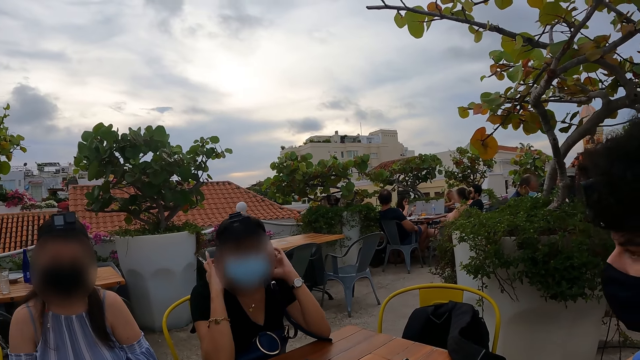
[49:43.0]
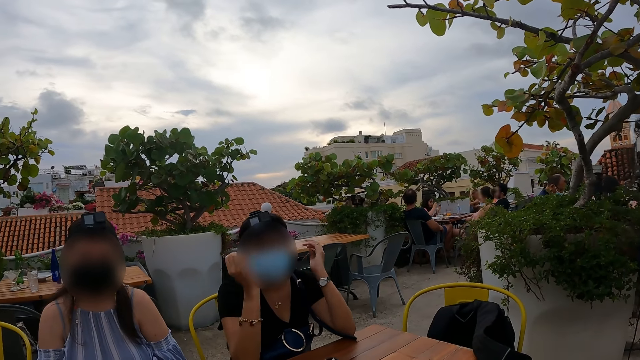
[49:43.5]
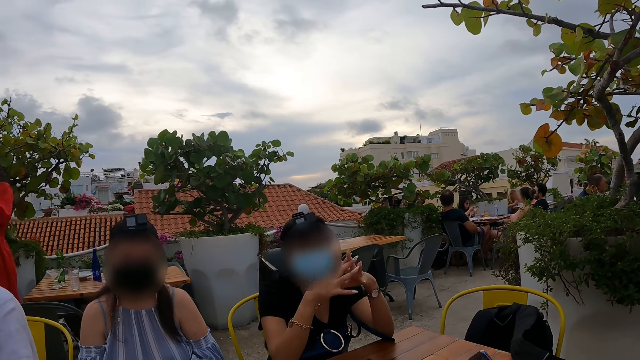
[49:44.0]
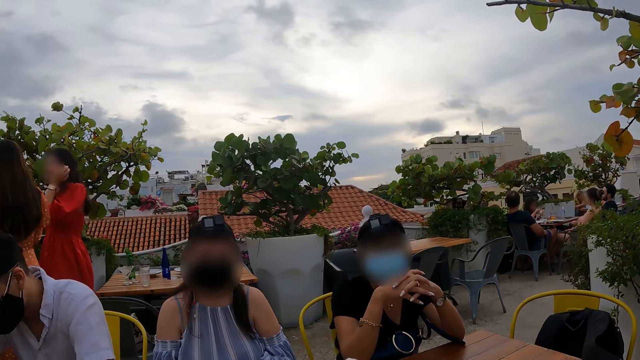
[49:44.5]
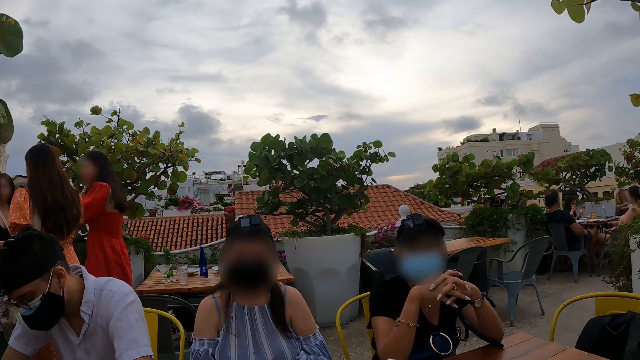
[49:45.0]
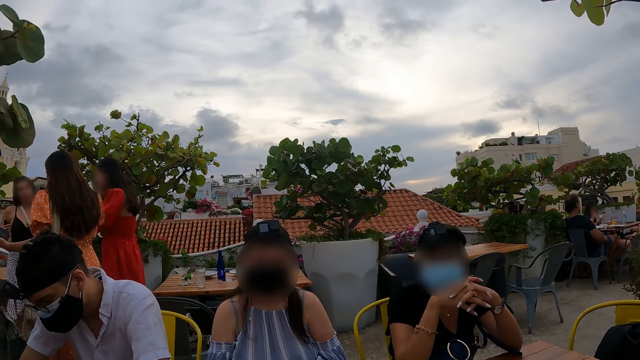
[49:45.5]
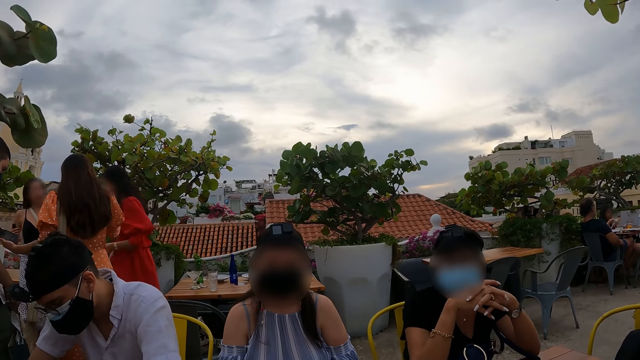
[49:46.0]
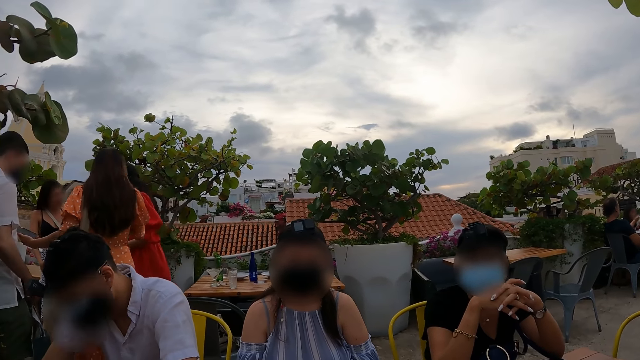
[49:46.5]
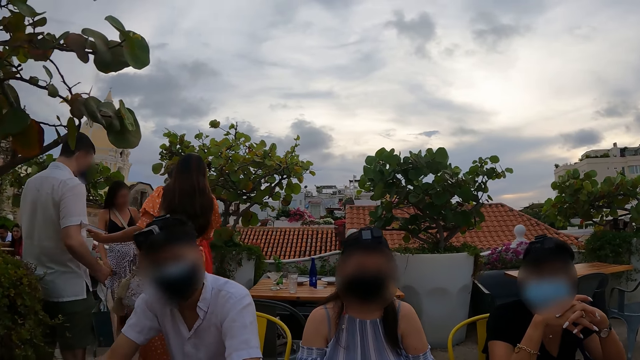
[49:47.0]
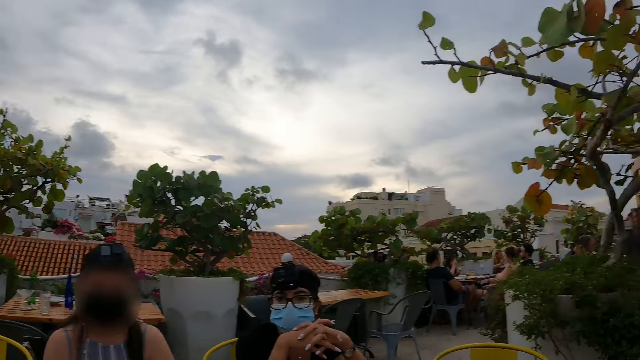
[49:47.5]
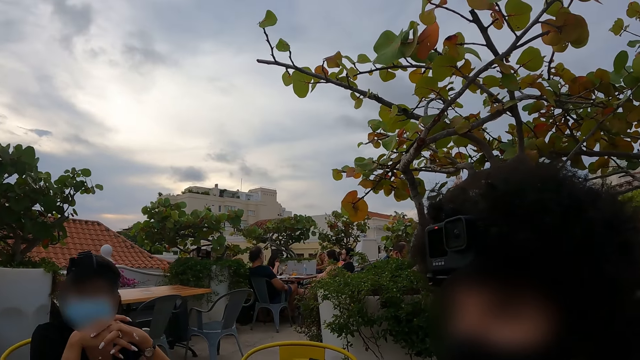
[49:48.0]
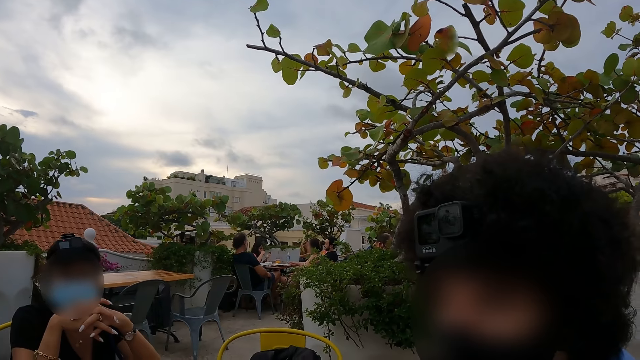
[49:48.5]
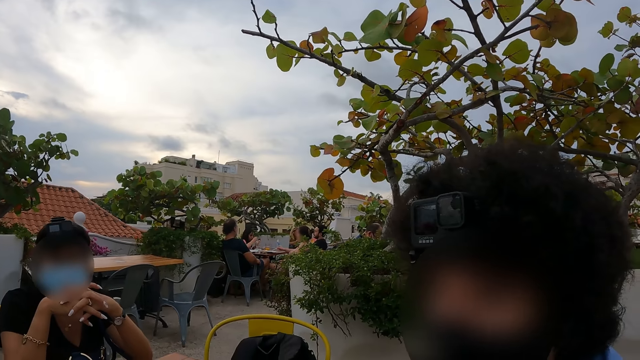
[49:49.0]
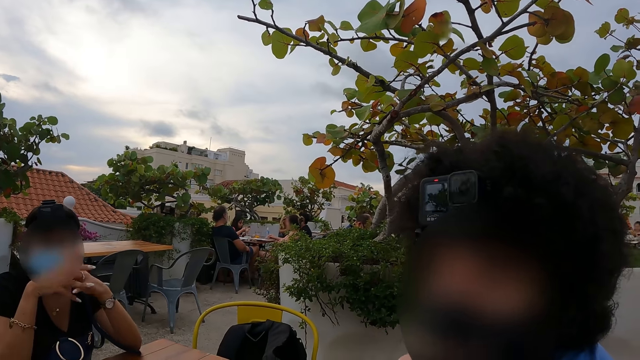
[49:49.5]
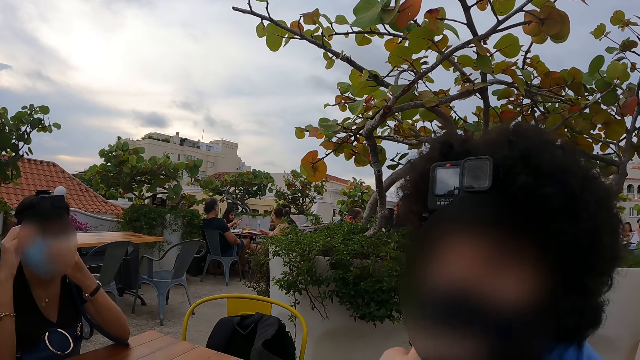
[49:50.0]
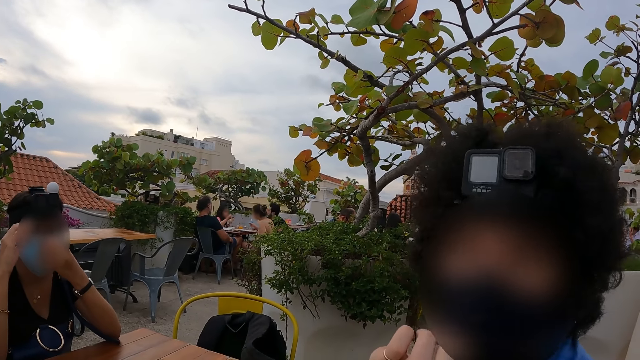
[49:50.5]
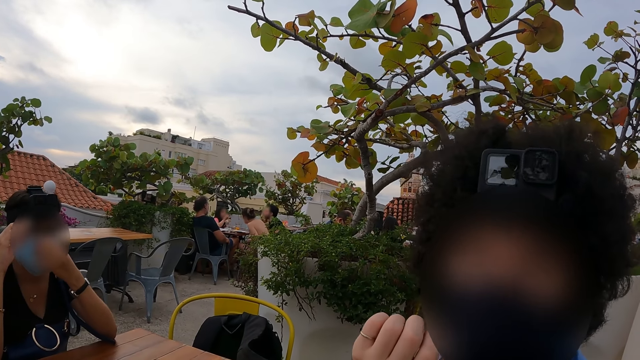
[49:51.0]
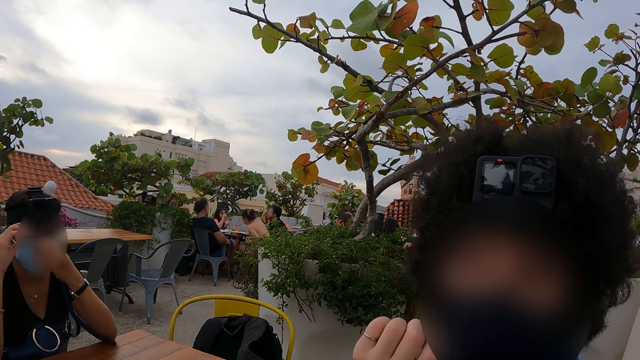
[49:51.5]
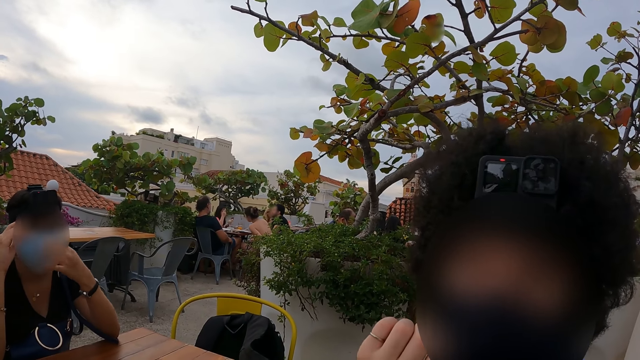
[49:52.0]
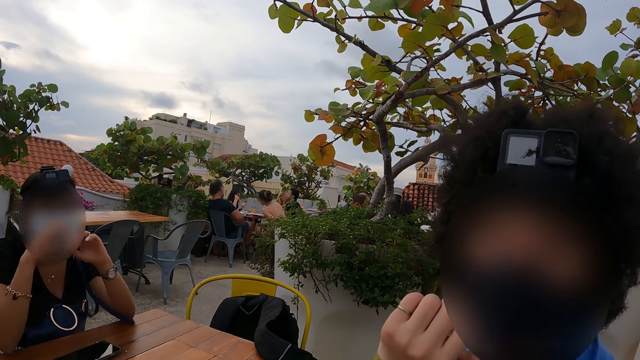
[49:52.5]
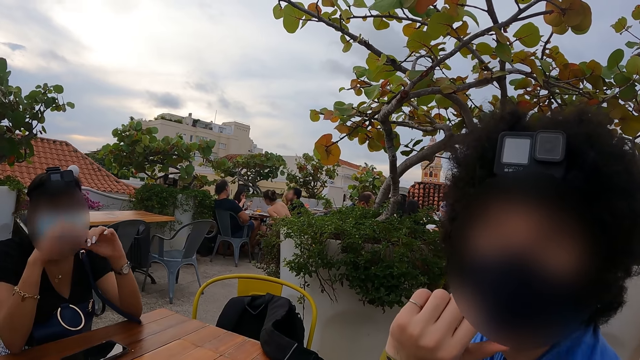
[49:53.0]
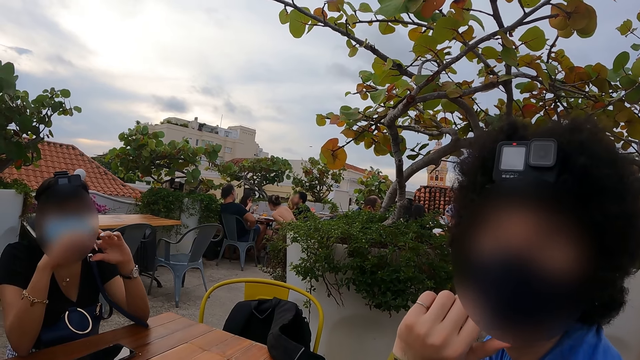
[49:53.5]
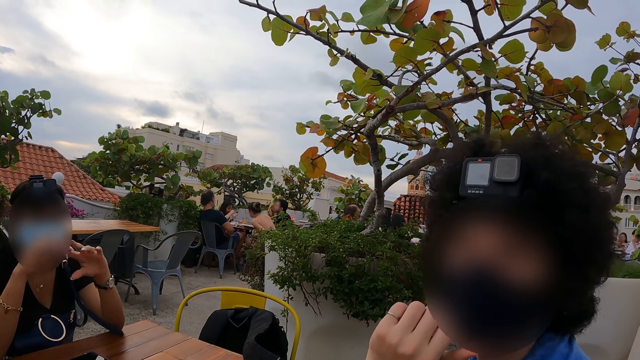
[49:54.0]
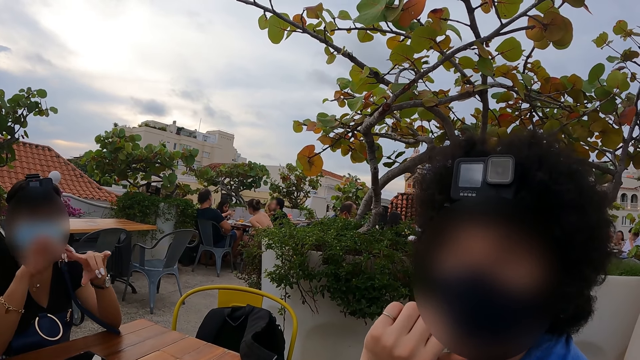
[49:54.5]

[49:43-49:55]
The camera wearer looks around. They stare at a man.

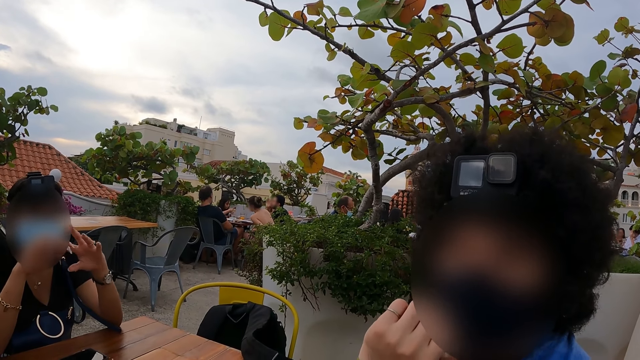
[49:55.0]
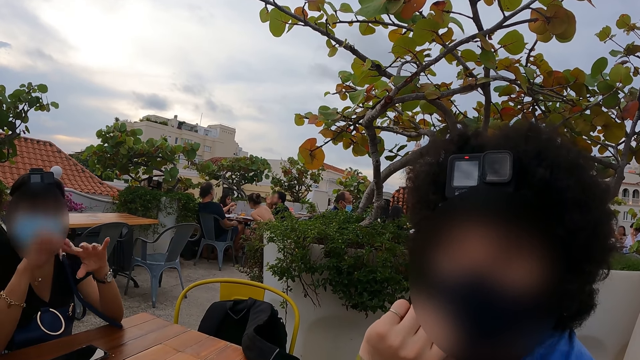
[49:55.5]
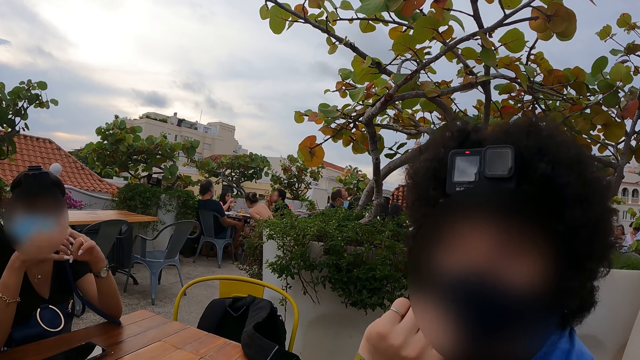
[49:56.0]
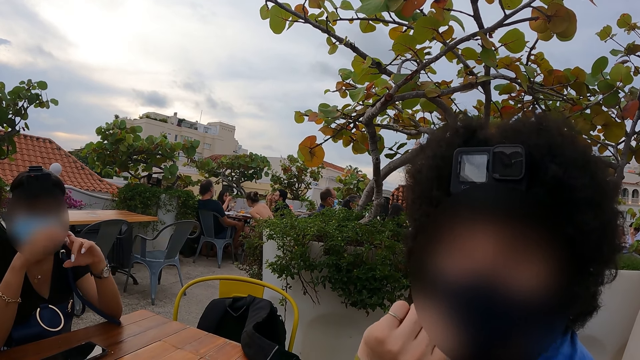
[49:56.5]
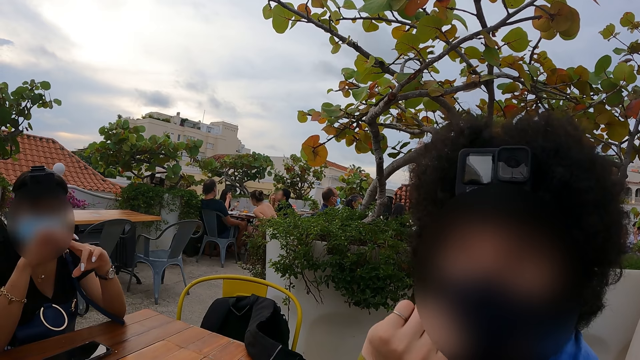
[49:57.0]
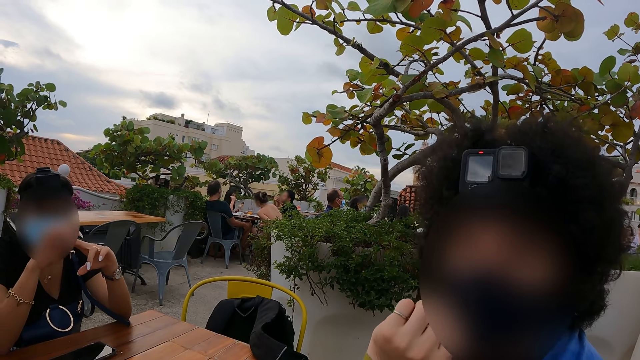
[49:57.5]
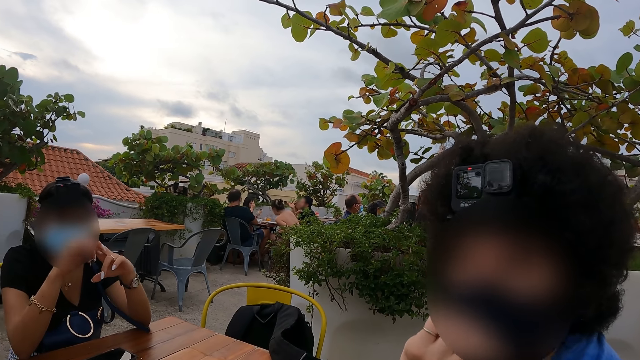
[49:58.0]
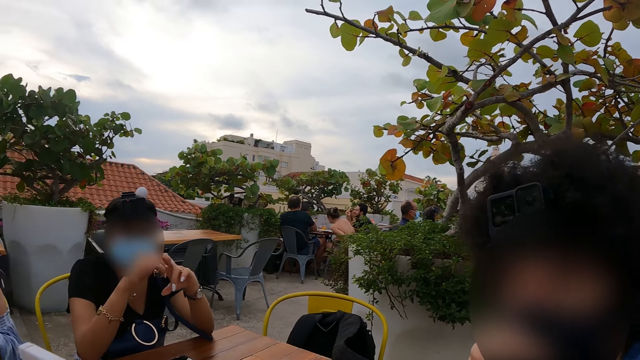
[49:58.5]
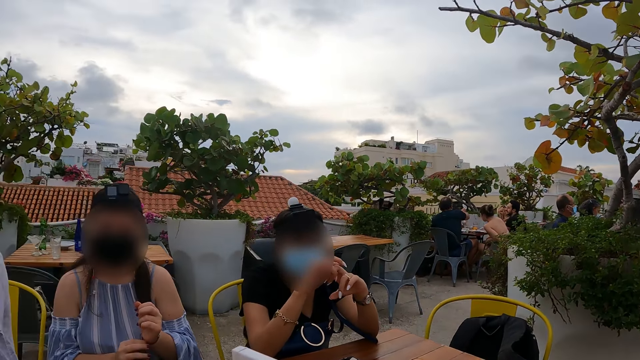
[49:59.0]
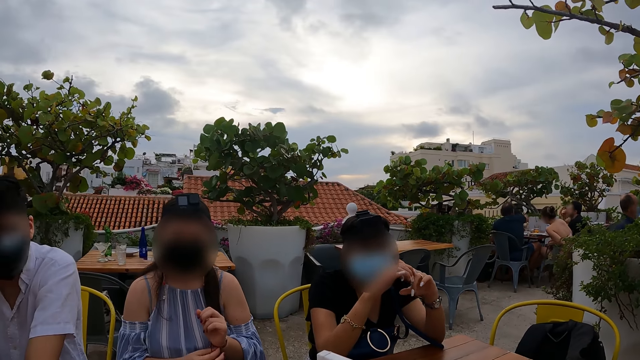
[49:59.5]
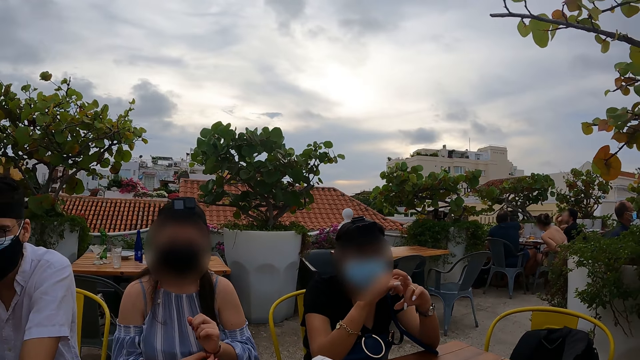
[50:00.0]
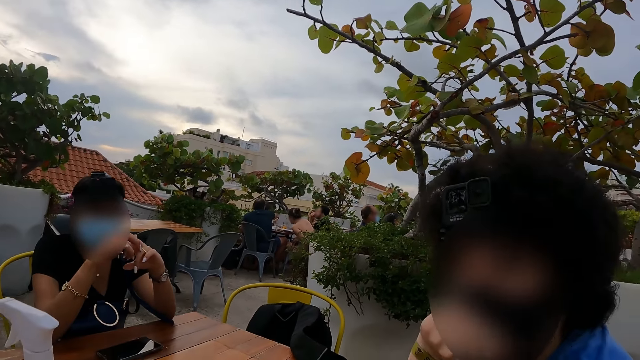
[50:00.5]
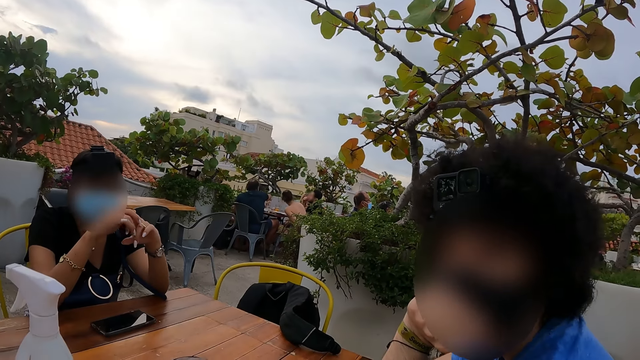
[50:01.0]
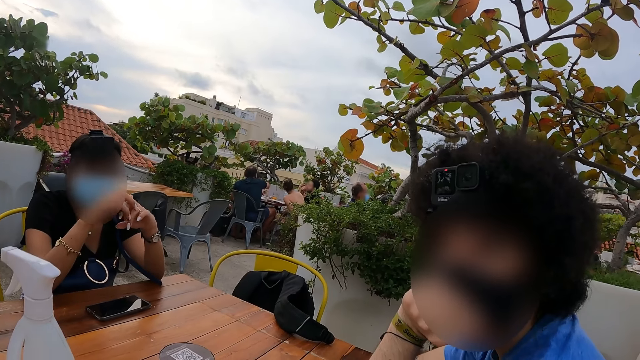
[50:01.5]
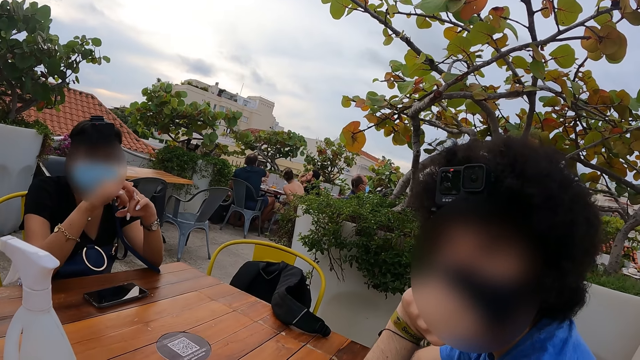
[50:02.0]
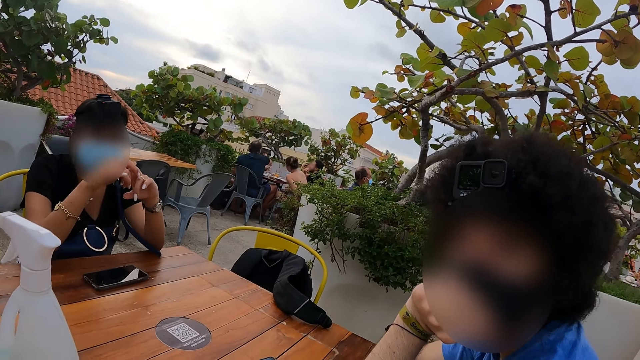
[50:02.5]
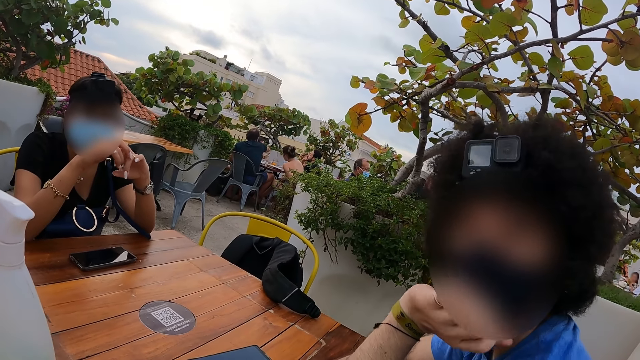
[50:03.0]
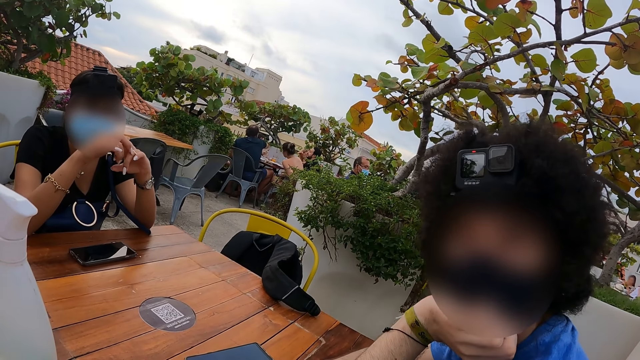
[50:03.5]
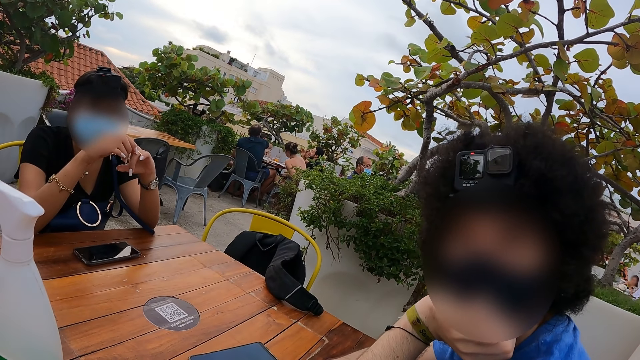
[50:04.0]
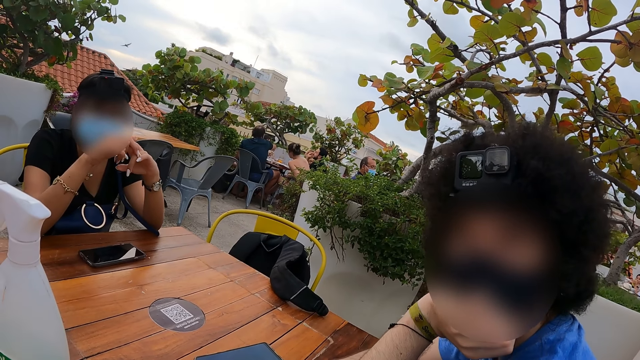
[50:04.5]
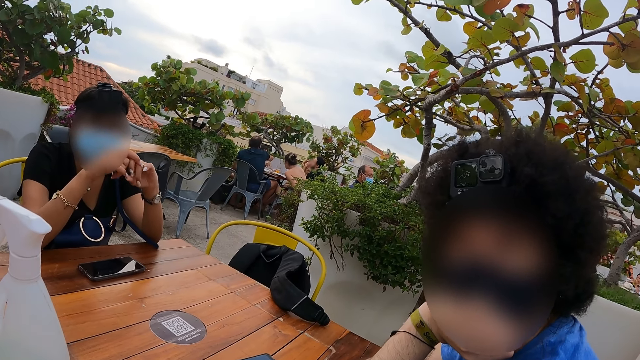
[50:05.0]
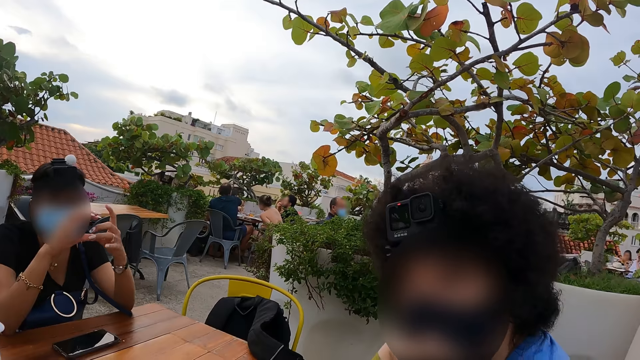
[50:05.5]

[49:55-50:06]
The camera wearer looks at a woman. They stare at a man.
